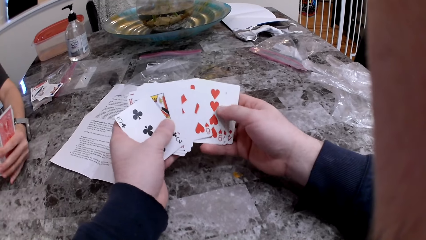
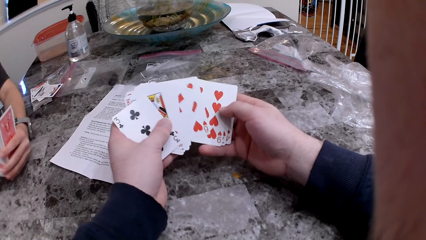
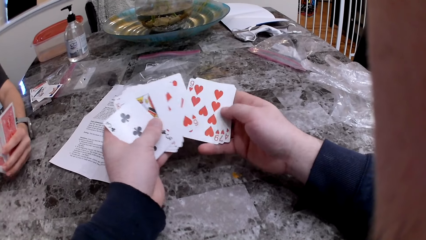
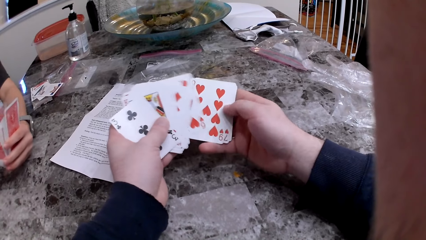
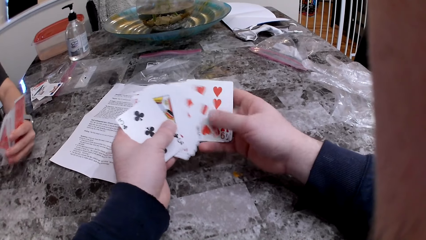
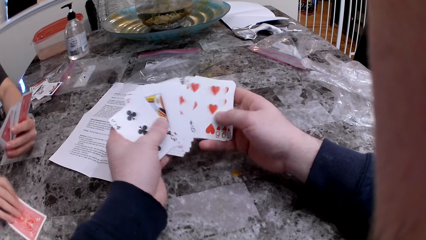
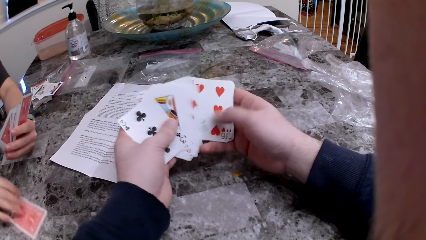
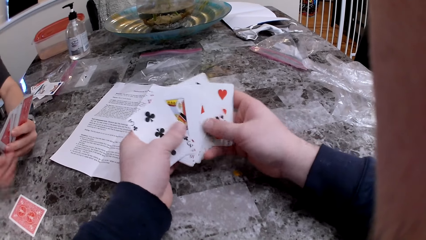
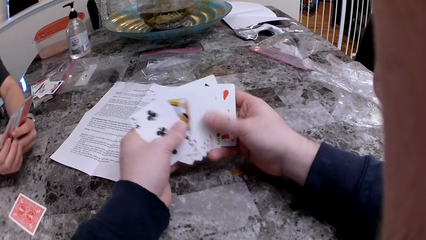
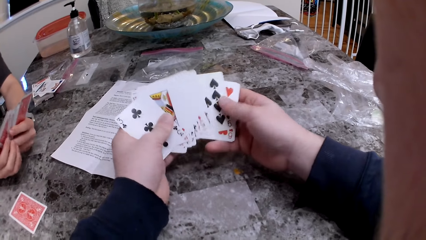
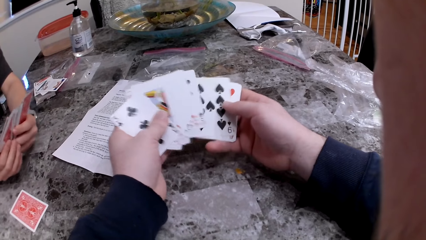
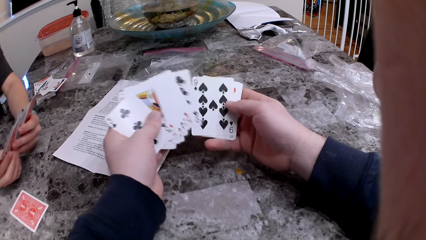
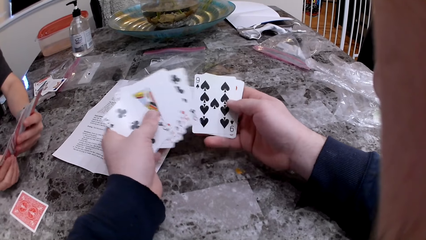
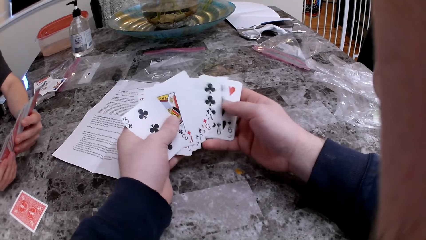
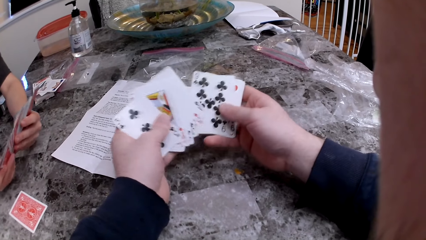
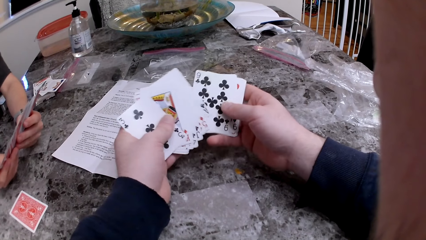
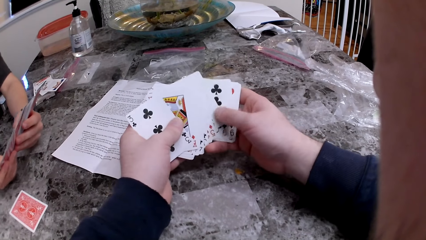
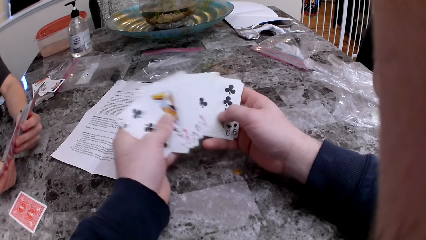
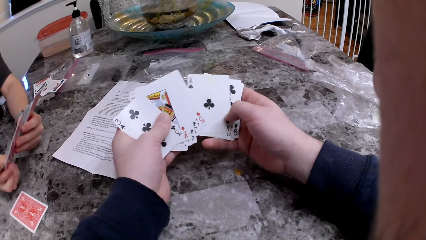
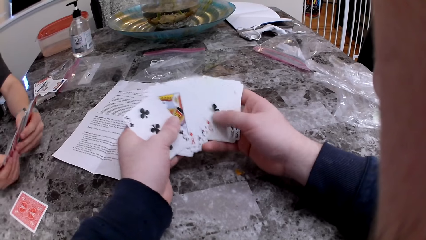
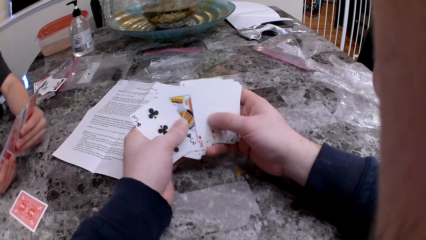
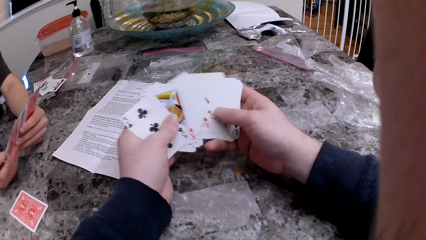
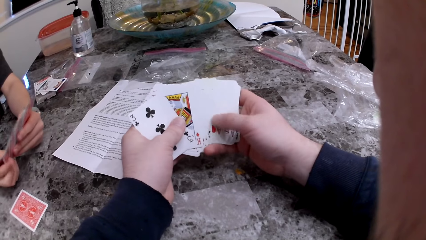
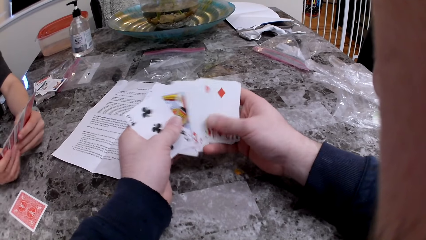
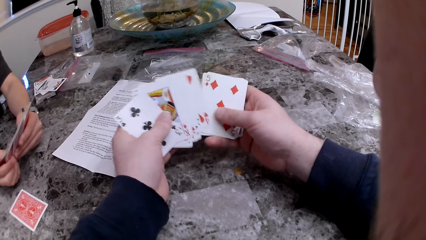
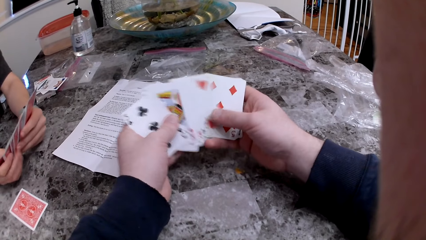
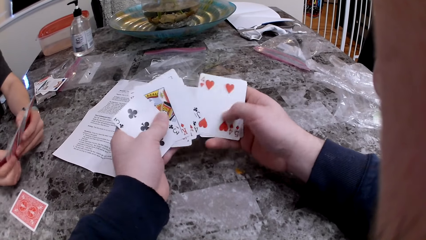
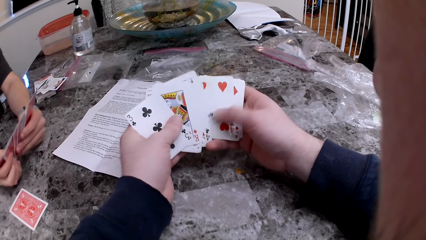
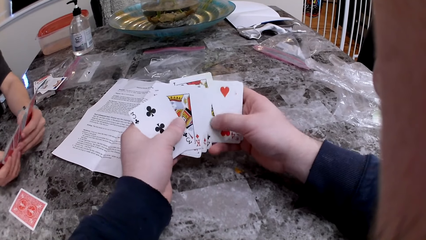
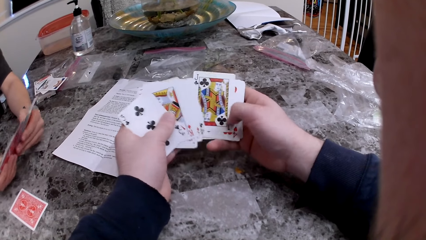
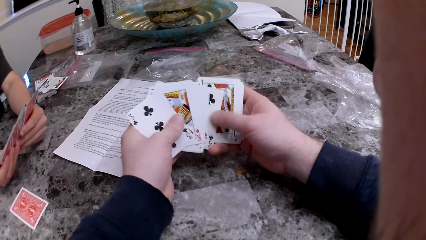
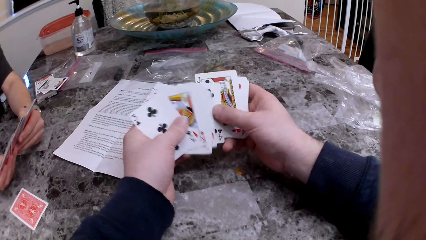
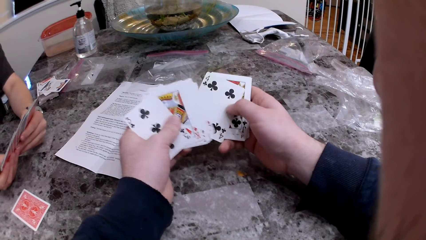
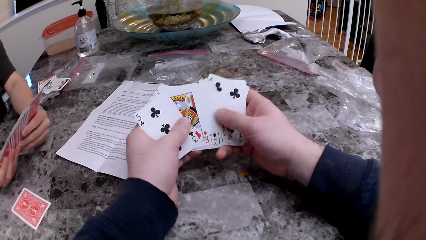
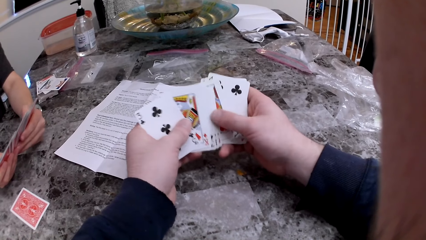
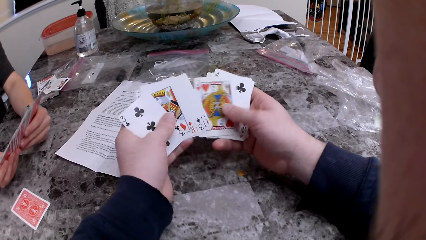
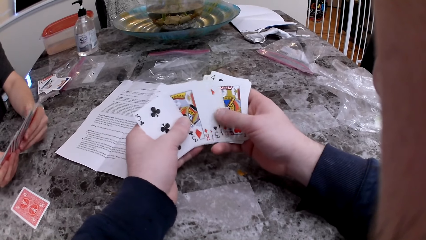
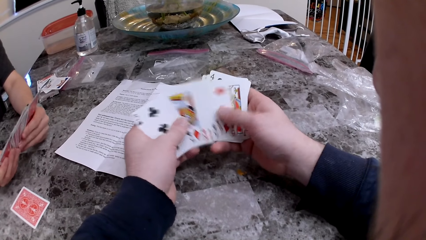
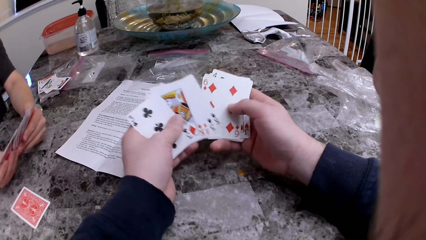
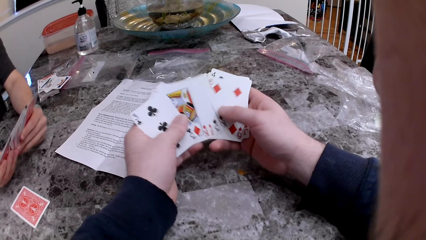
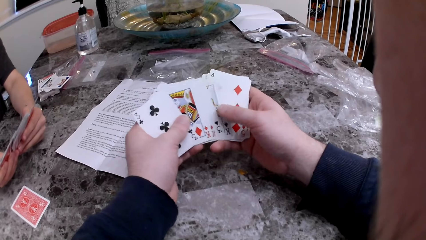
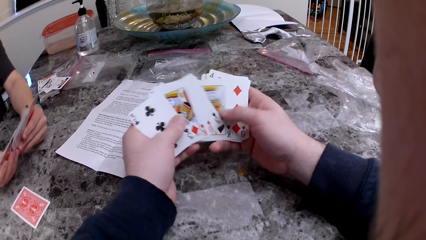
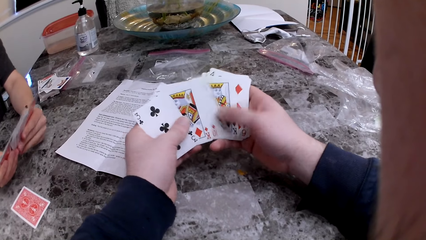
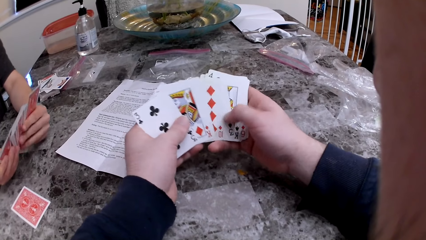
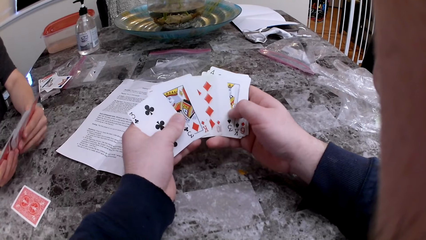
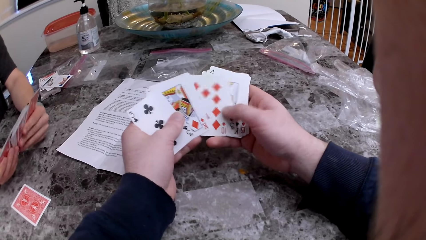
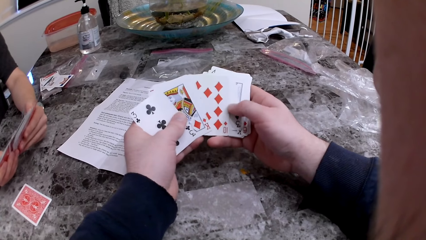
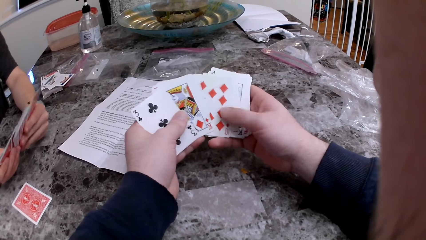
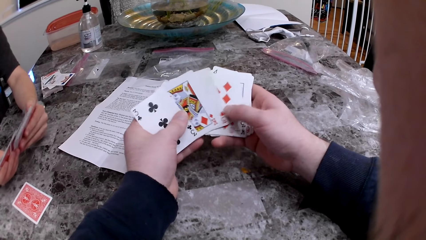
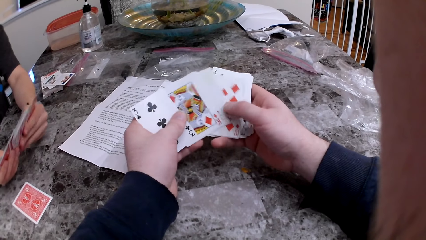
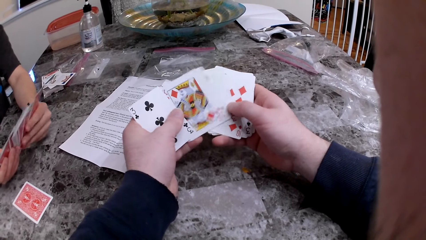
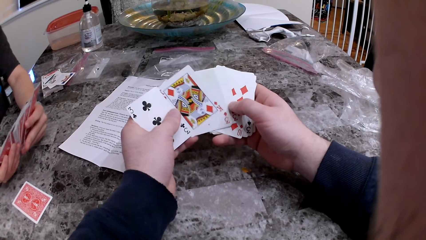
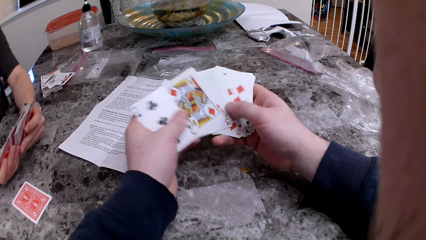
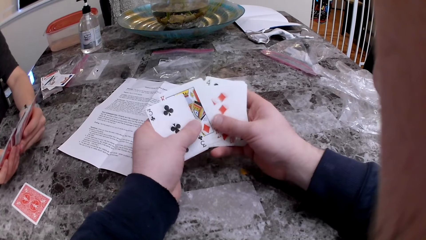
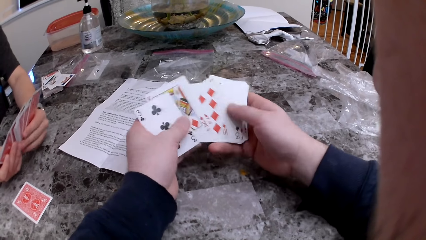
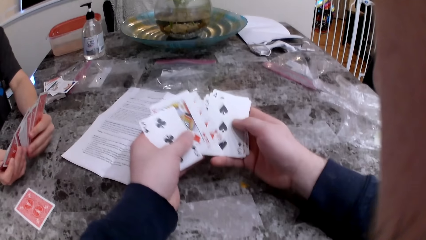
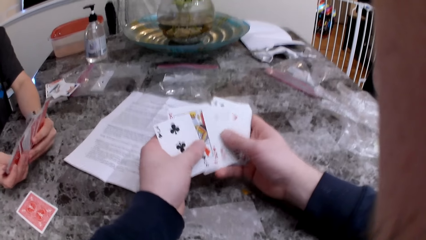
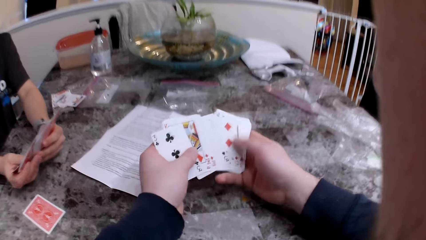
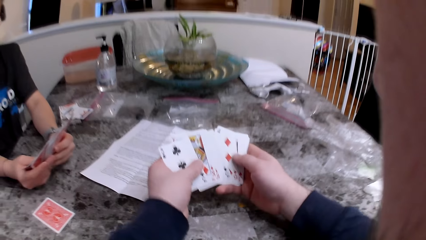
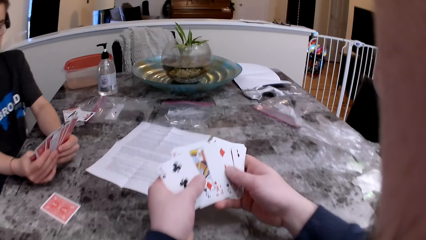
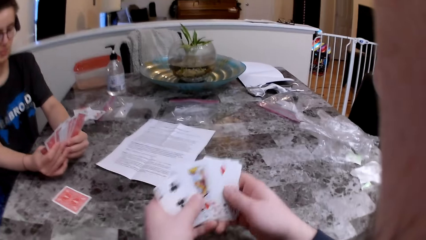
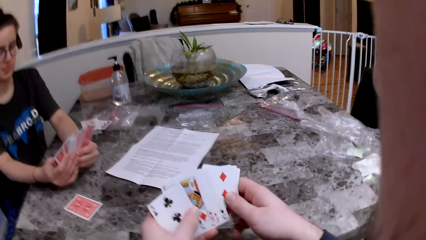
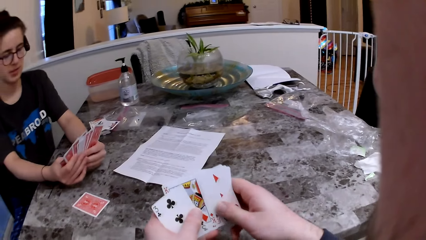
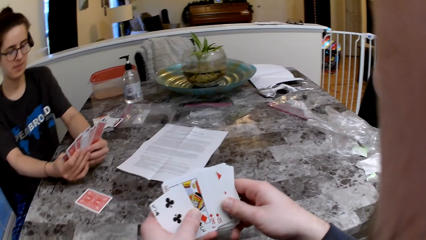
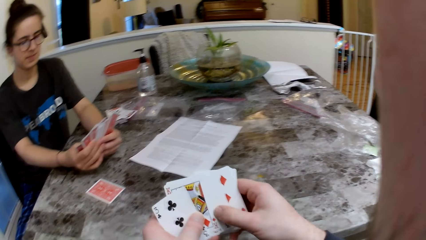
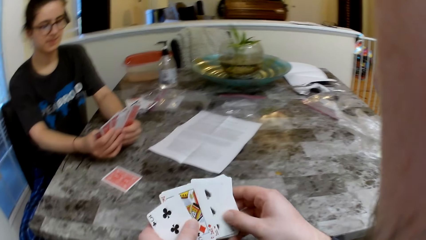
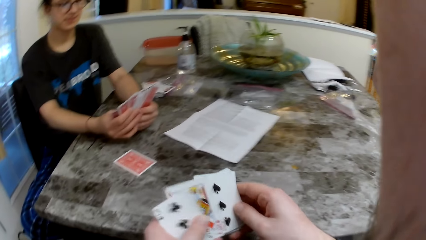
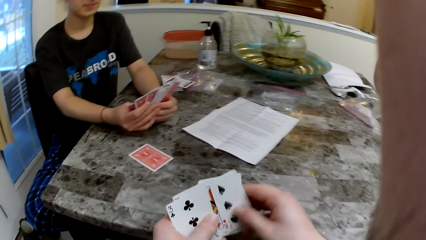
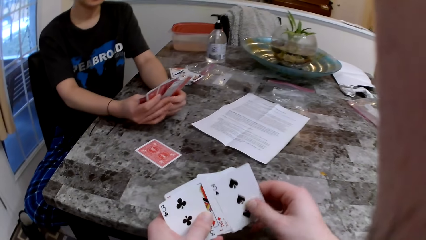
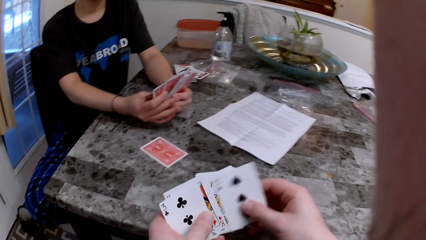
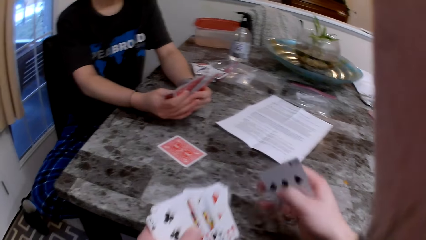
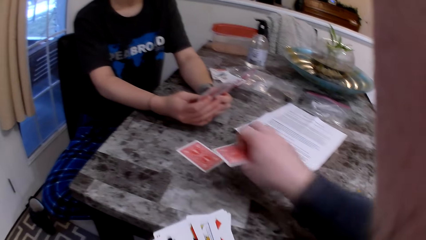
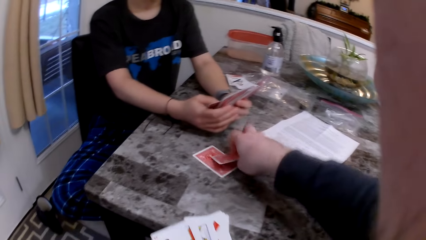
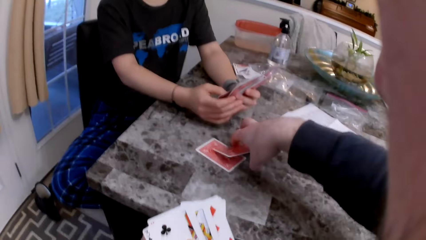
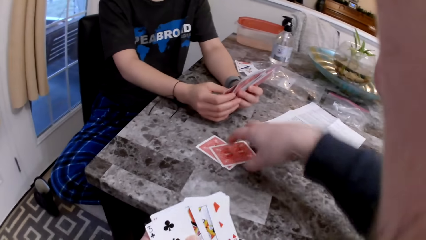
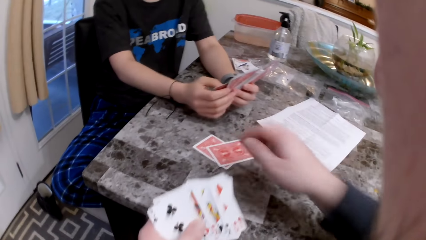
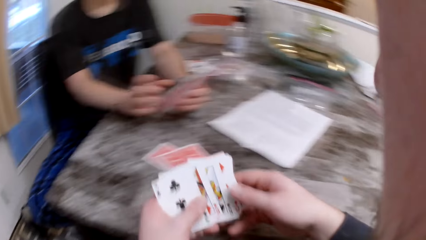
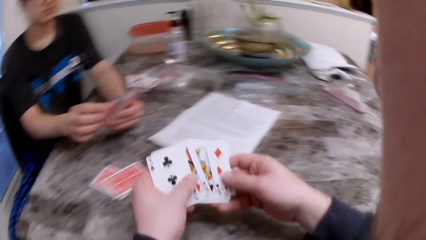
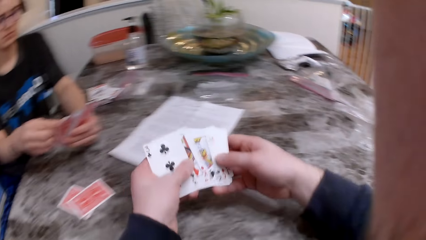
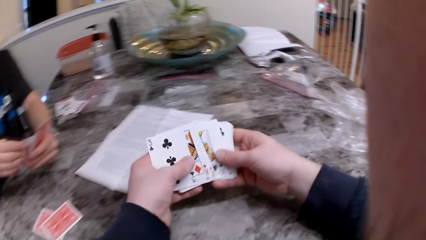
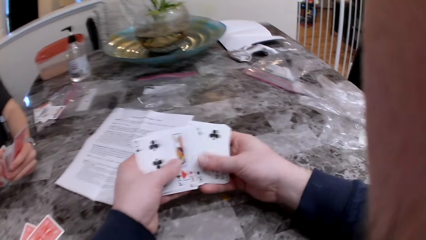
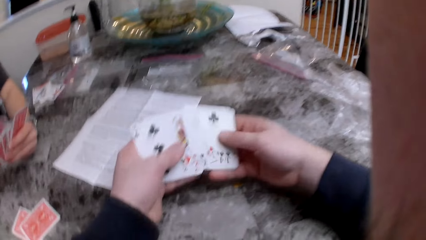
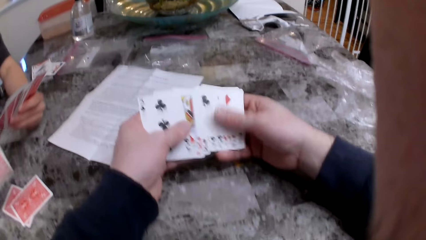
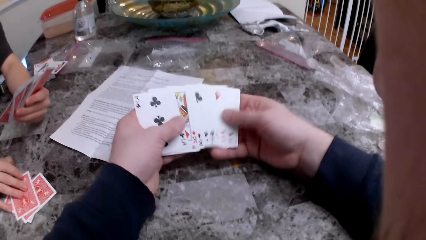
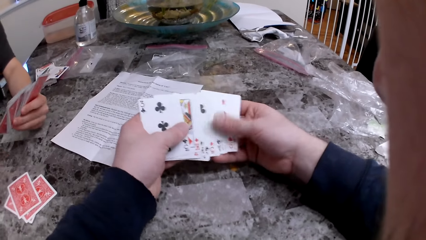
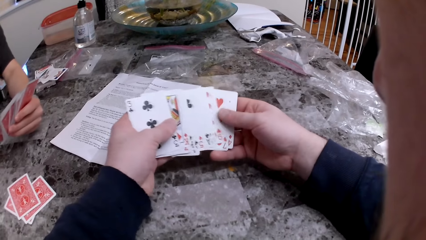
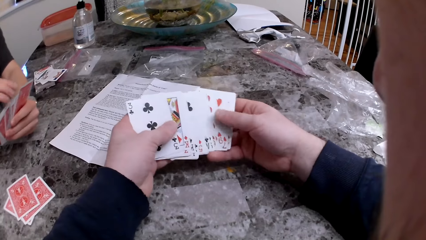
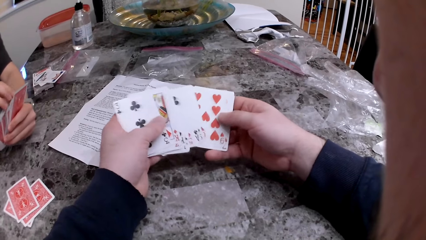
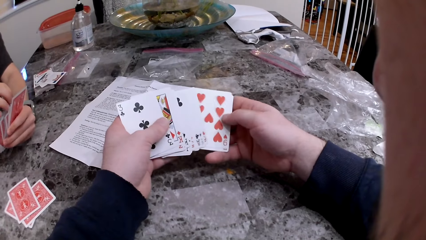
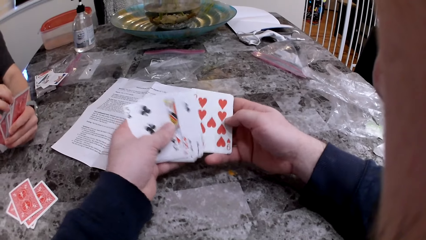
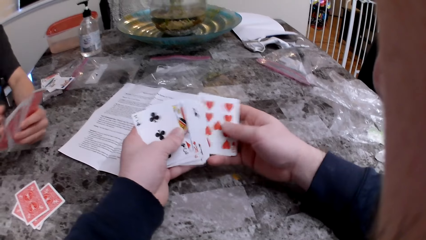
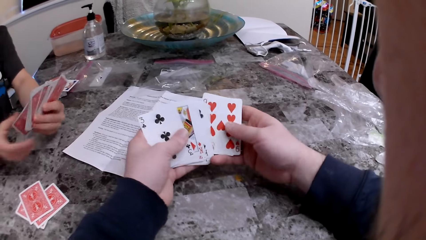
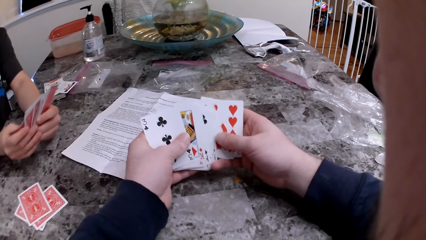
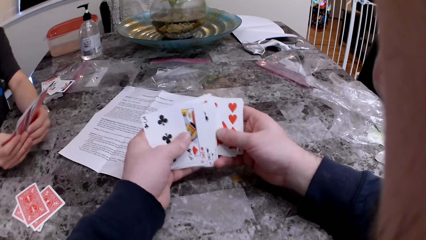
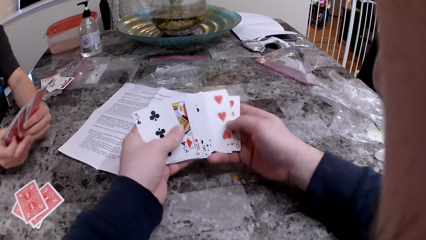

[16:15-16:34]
The woman puts the card on the table. The camera wearer puts a card on the table. The woman puts a card on the table.
